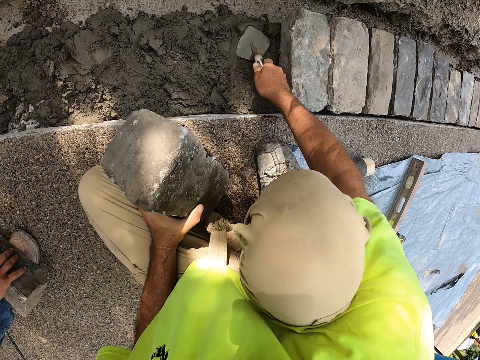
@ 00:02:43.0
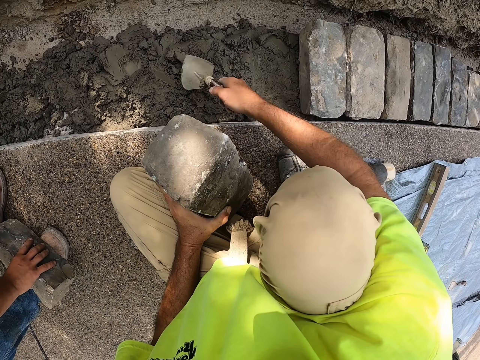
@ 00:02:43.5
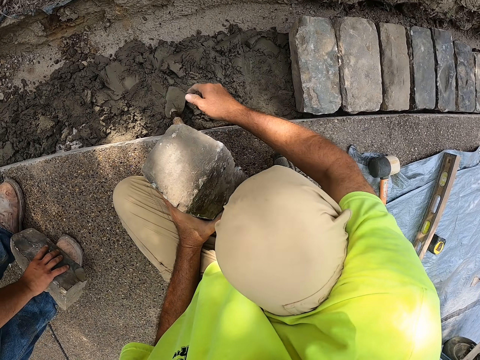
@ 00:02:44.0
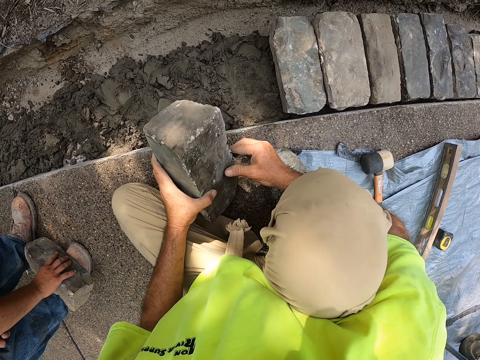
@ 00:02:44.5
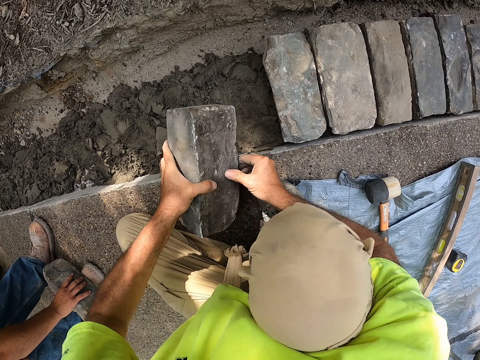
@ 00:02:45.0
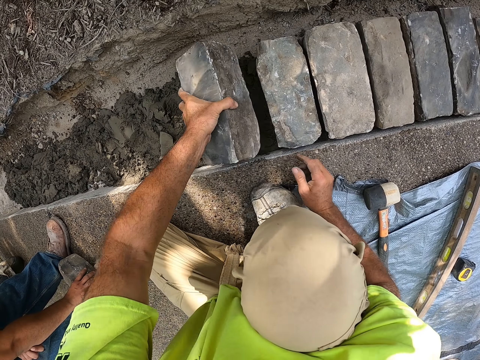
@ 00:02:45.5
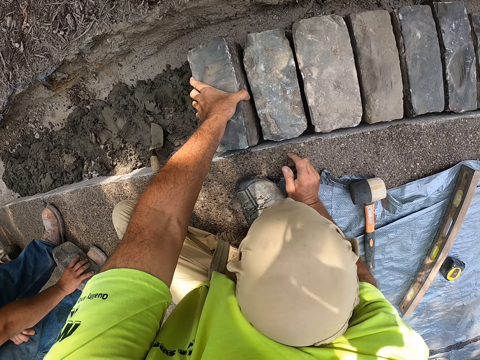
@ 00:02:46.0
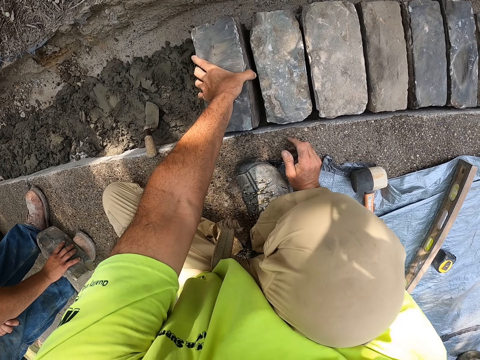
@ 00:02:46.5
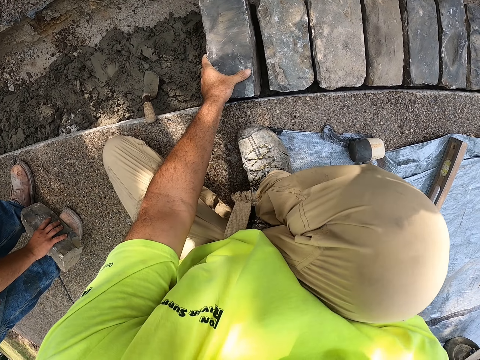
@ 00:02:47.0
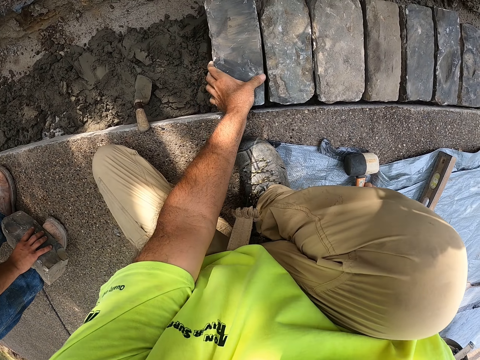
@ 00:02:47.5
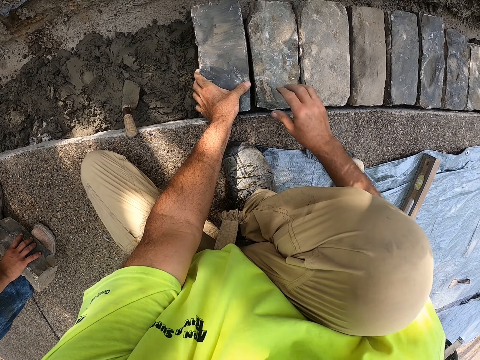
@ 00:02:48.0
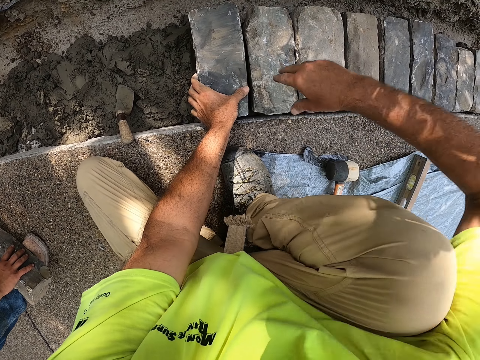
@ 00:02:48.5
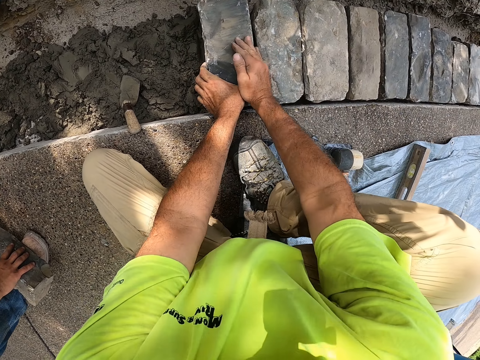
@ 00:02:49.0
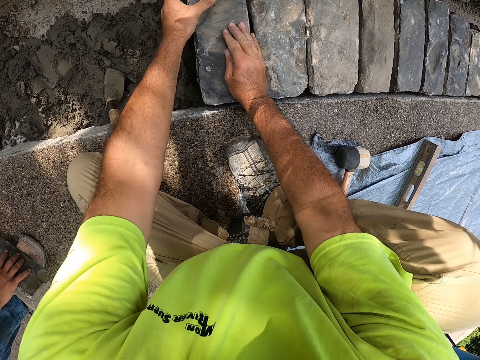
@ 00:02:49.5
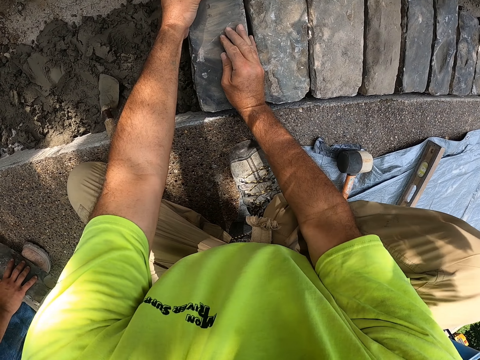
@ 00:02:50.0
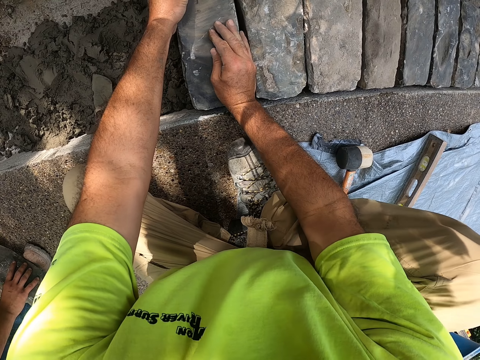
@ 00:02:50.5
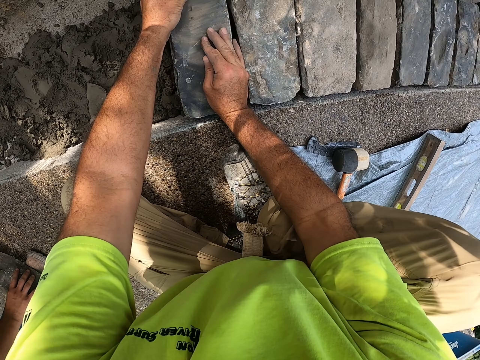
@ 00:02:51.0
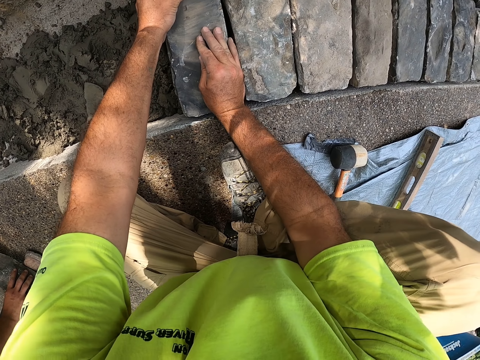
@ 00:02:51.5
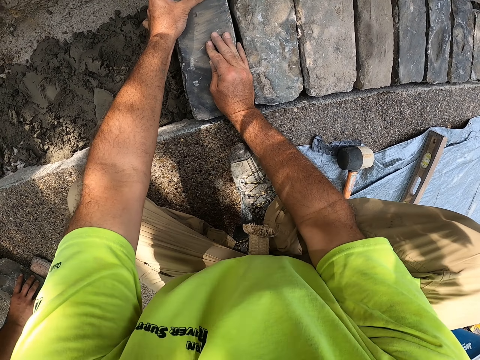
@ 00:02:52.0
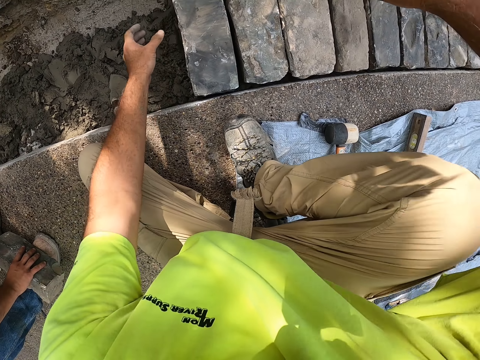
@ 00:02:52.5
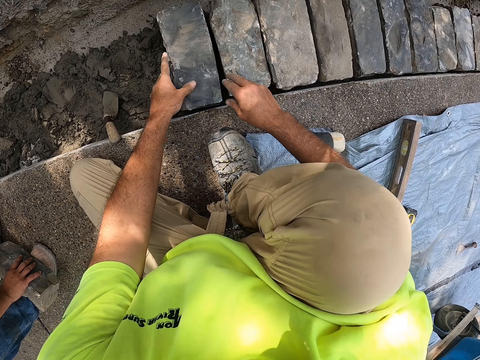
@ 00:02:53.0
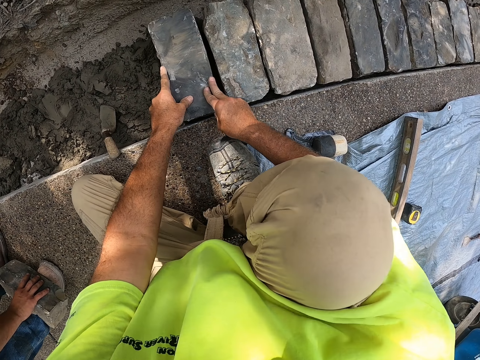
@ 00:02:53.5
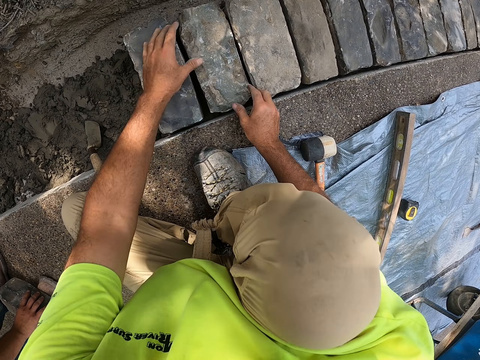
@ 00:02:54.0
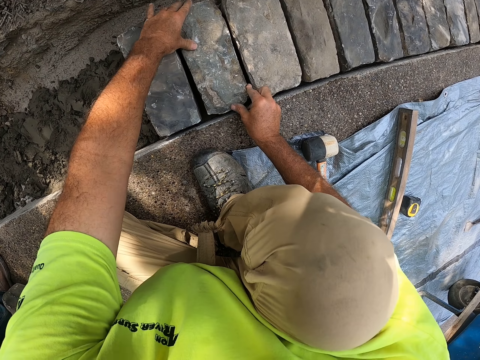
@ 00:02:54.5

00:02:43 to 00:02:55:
The camera wearer holds the steel. They put the trowel on the concrete. They hold the brick. They pick the brick. They put the brick on the concrete. They fix the bricks.

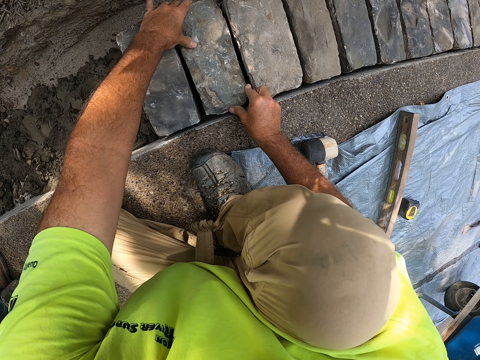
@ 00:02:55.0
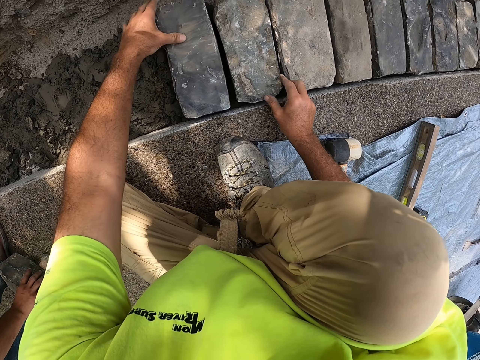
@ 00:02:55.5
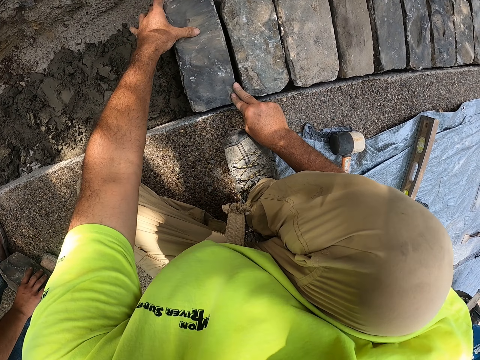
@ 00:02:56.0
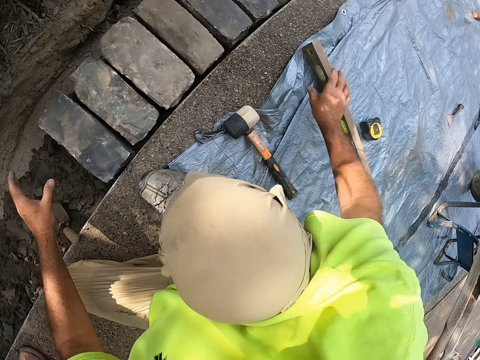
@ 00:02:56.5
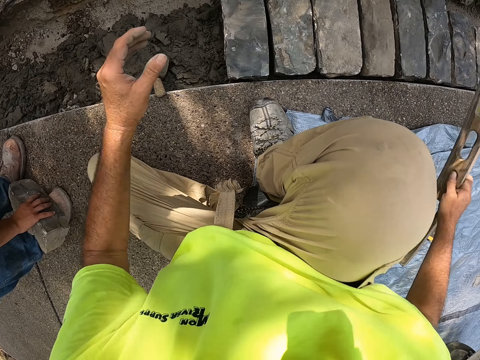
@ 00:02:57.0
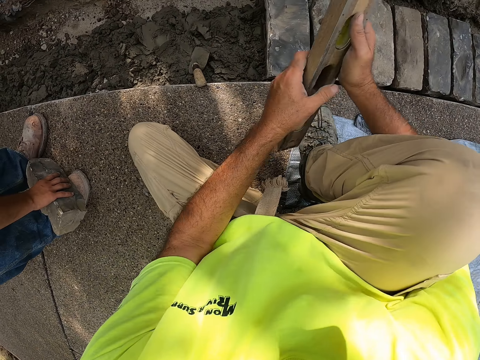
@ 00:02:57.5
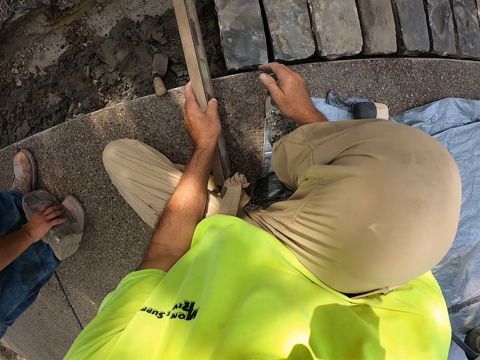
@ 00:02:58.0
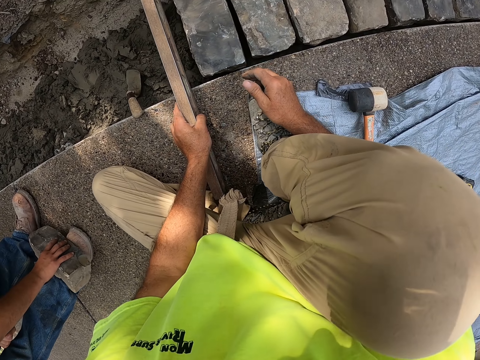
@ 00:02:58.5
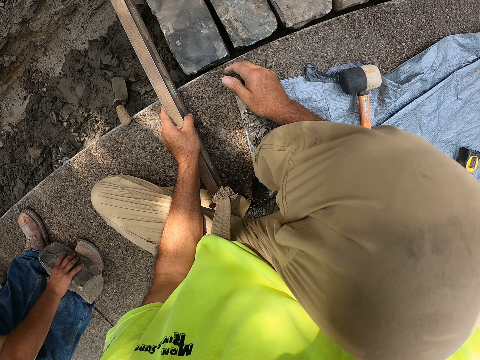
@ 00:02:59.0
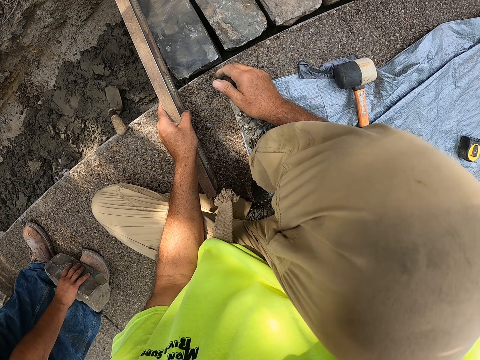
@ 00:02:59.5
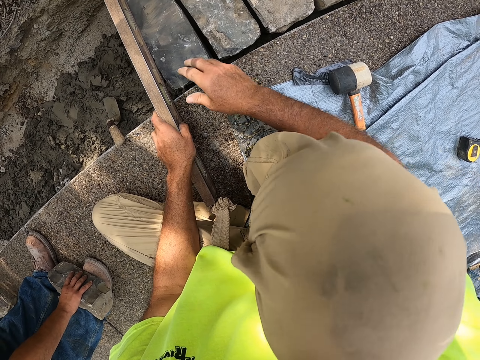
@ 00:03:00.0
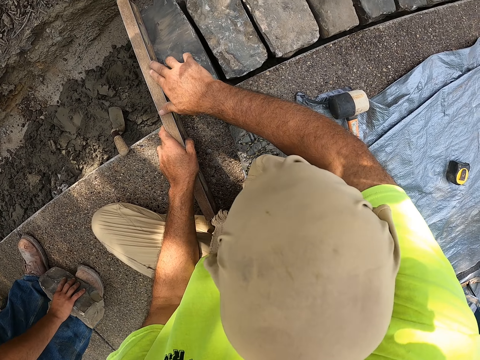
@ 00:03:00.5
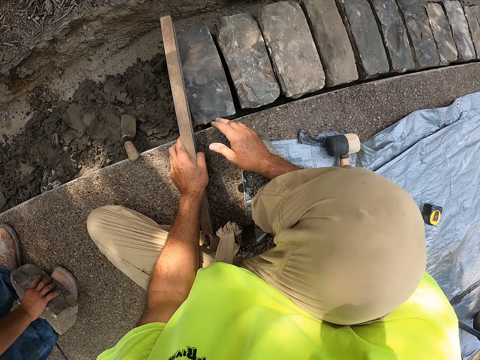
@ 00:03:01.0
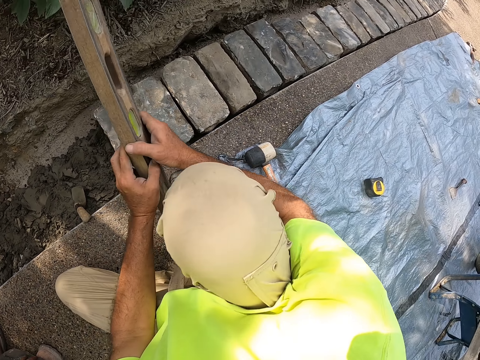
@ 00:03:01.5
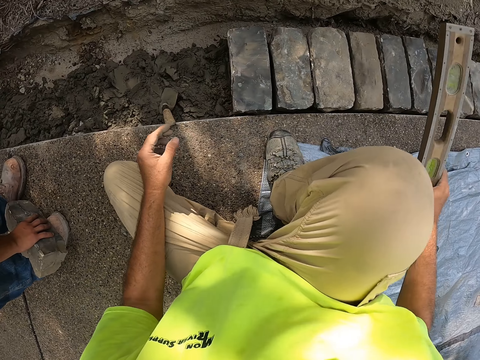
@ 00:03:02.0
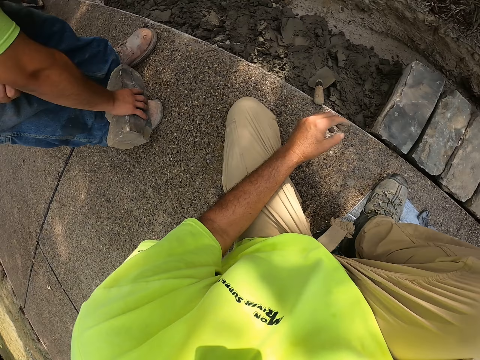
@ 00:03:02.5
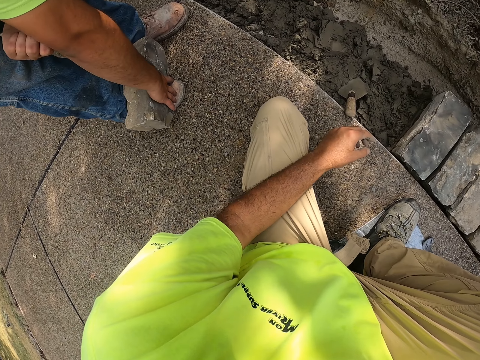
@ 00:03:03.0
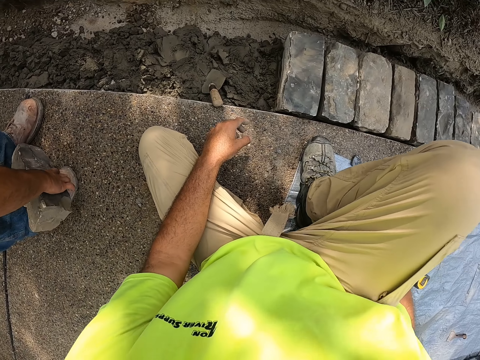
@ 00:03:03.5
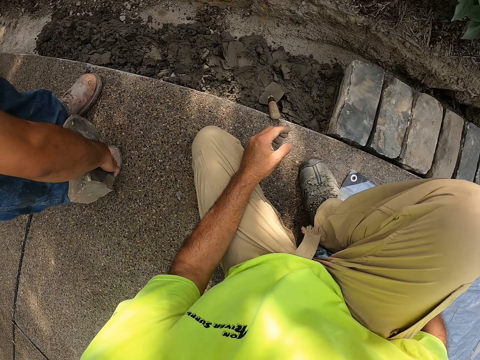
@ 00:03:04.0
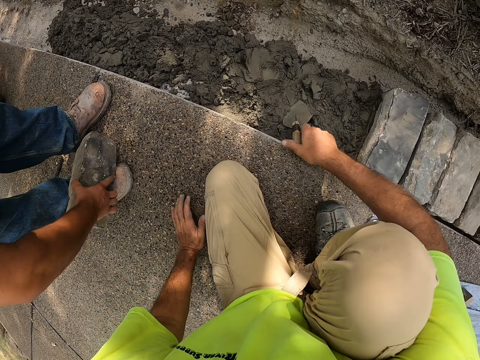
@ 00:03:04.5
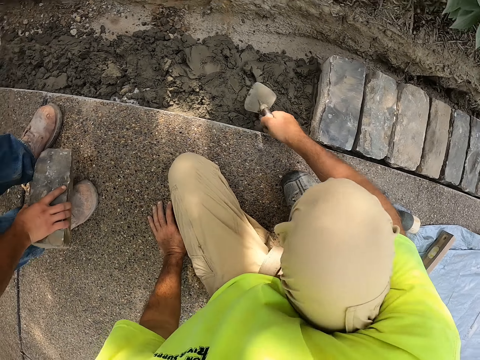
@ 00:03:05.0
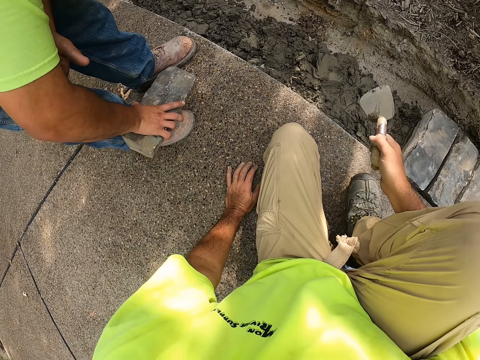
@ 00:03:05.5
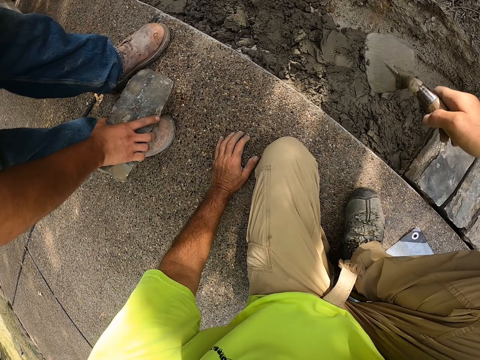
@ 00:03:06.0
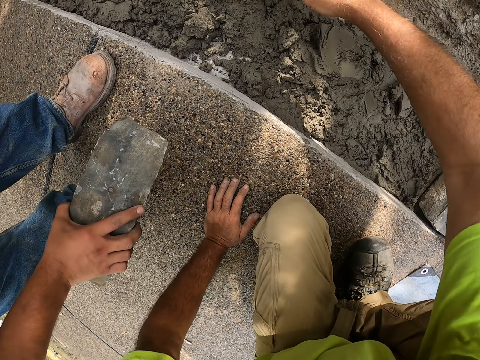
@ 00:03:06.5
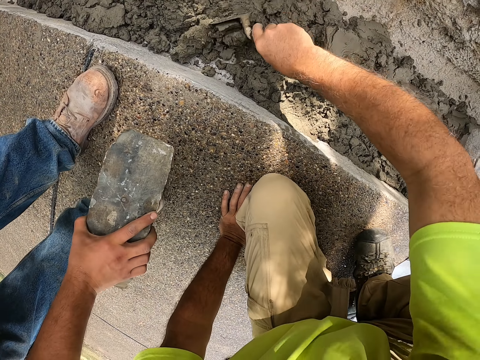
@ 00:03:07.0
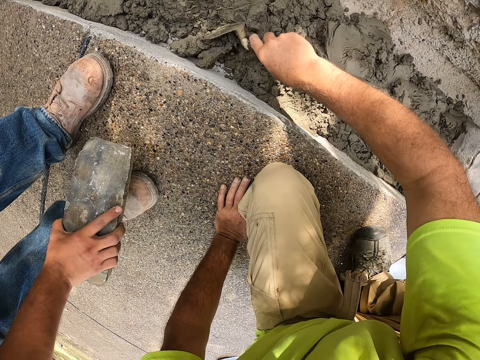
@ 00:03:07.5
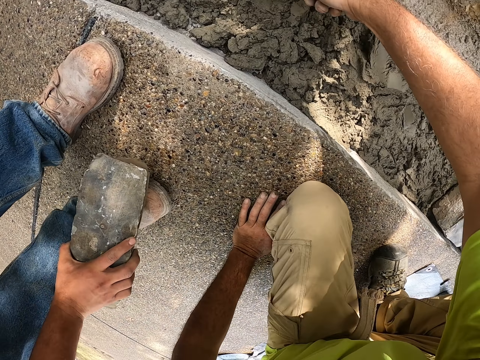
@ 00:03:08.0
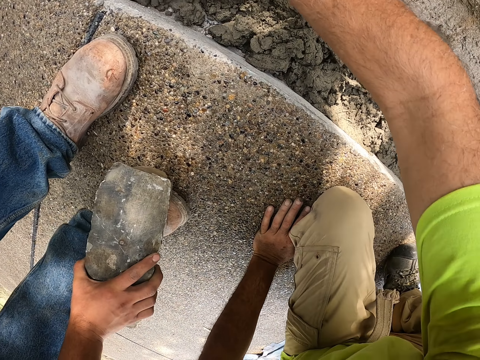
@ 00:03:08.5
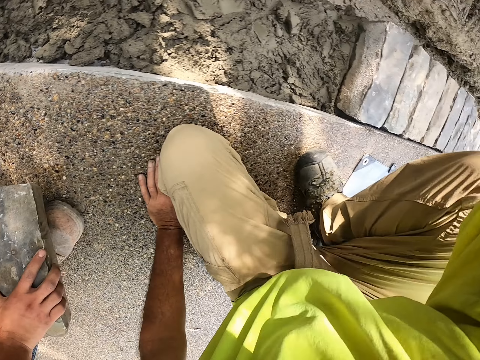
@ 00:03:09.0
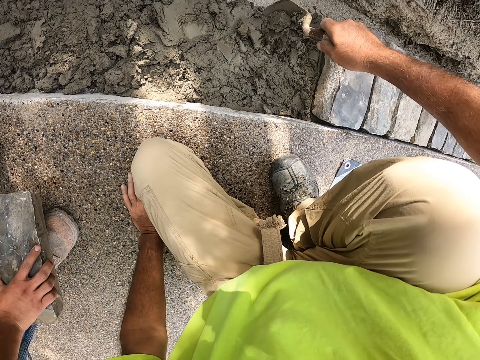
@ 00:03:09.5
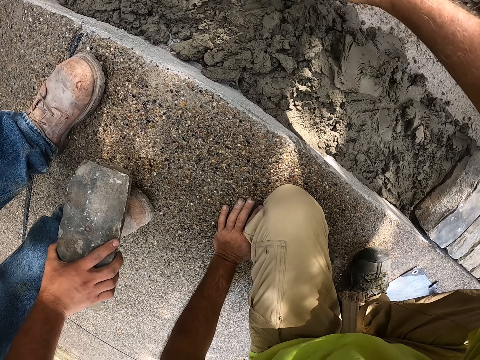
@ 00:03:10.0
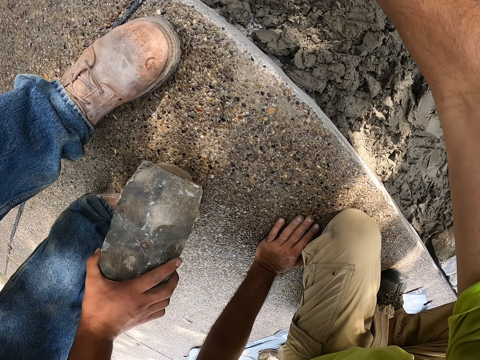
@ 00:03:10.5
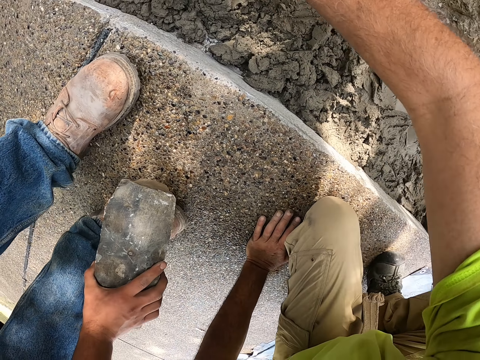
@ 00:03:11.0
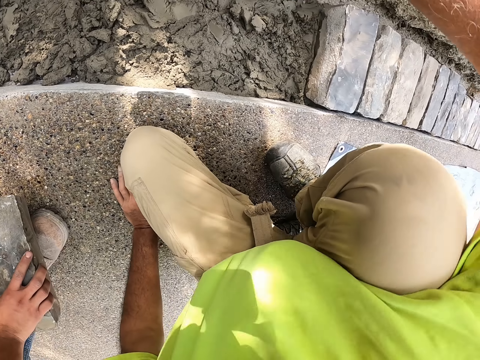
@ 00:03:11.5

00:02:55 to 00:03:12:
The camera wearer picks the level ruler. They hold the spirit level with the right hand. They change the spirit level from the right hand to the left hand. They measure the brick level. They move the level ruler. They put the spirit level on the ground. They pick the trowel. They spread the concrete. A man lifts the brick. The camera wearer pours the concrete.
